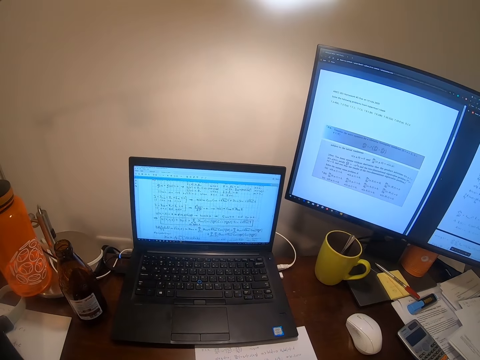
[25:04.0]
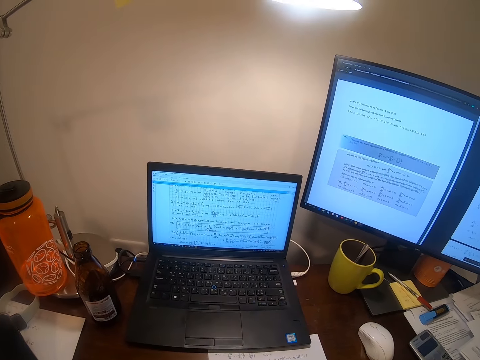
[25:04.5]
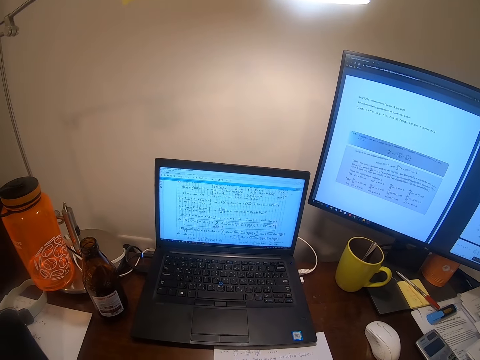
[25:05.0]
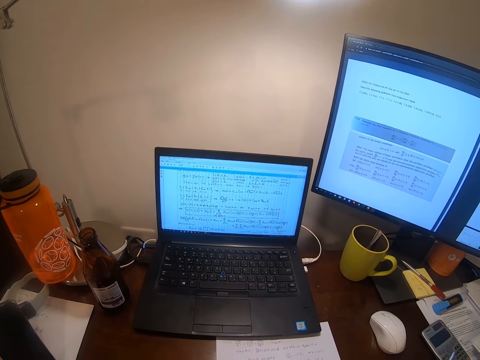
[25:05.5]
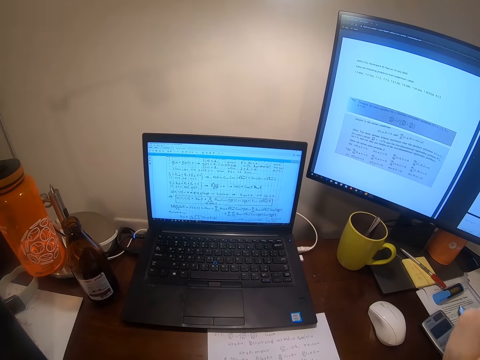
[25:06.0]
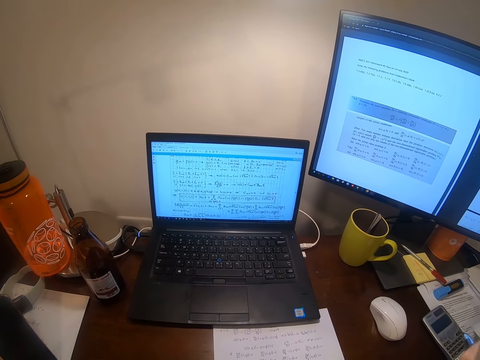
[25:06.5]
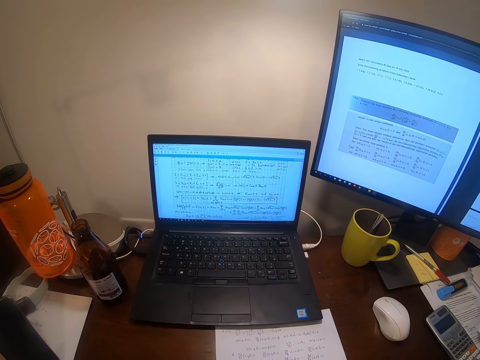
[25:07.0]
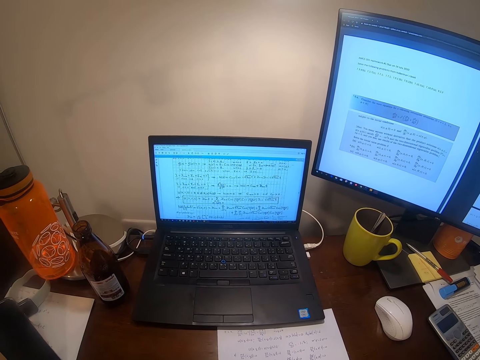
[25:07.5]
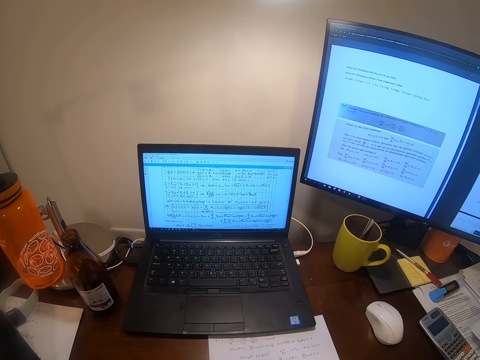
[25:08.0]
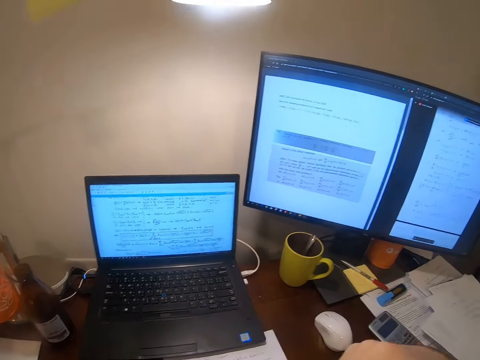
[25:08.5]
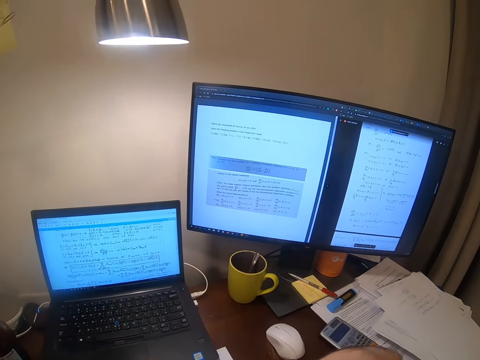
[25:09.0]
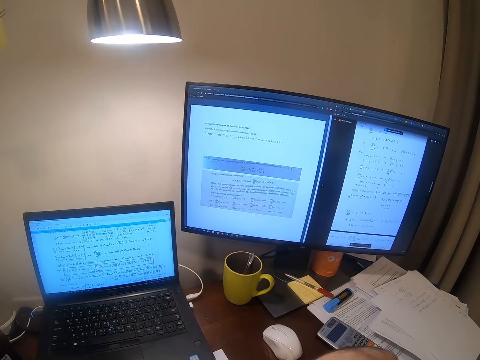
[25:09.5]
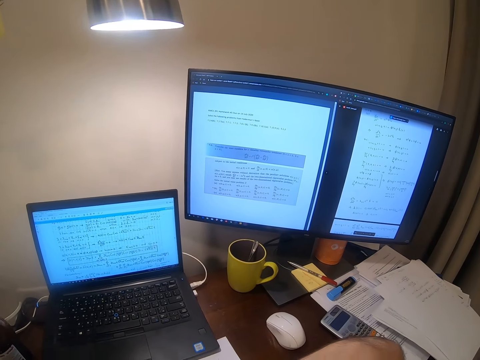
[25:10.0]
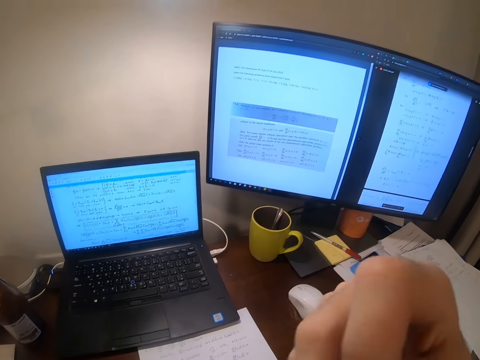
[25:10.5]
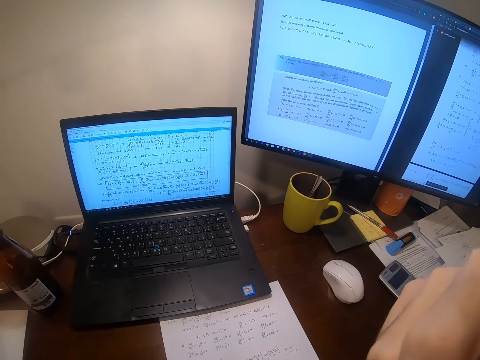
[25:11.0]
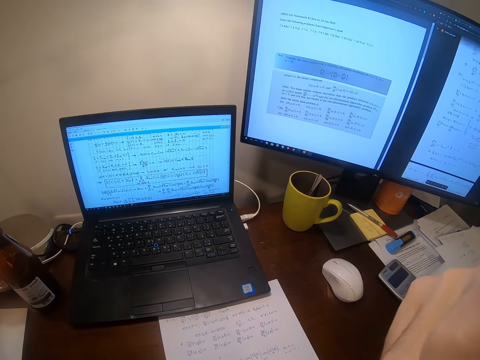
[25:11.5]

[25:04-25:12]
The camera wearer holds the pen.

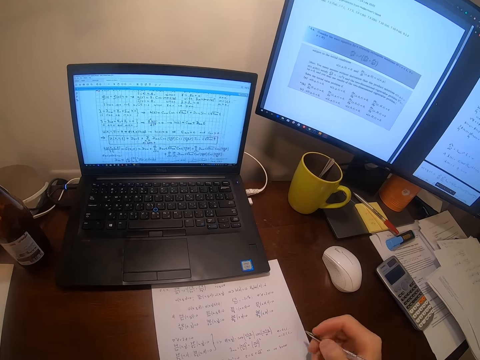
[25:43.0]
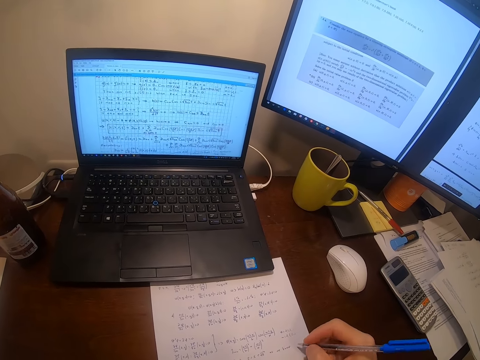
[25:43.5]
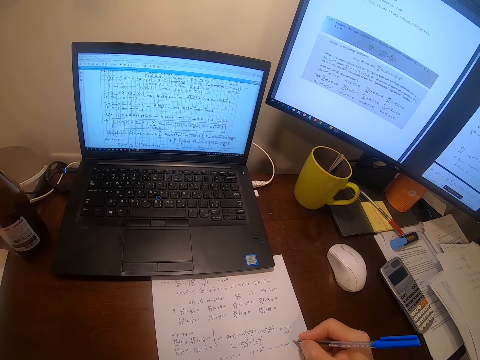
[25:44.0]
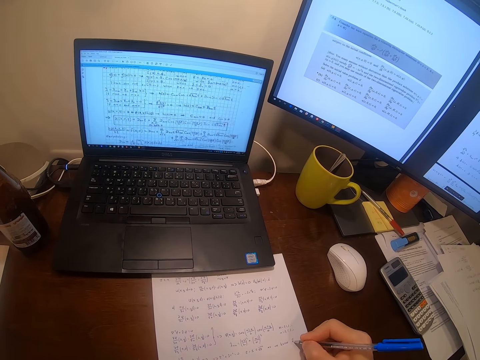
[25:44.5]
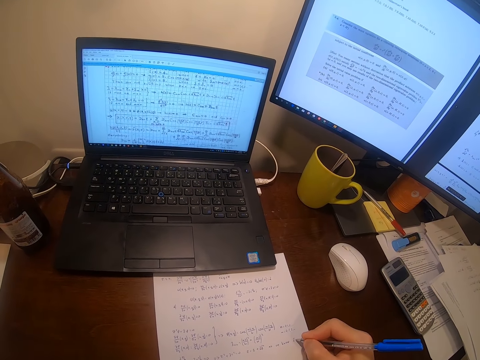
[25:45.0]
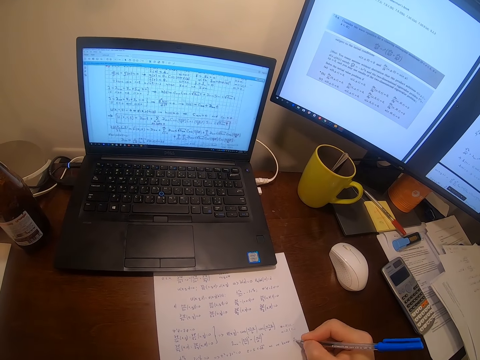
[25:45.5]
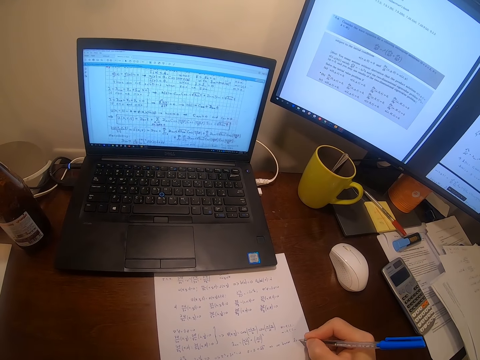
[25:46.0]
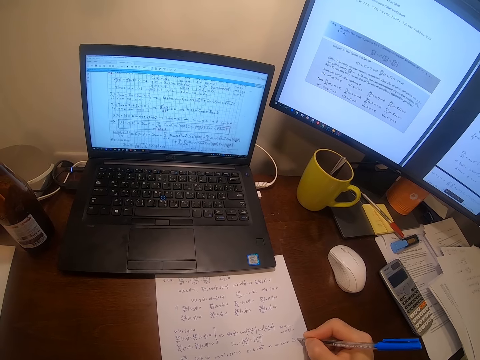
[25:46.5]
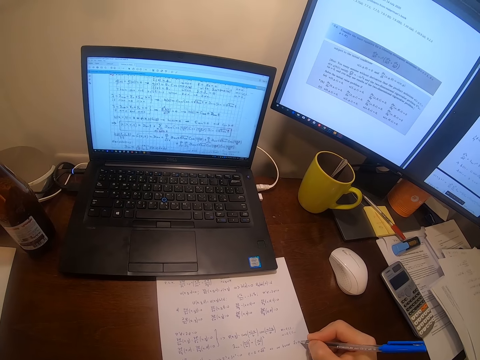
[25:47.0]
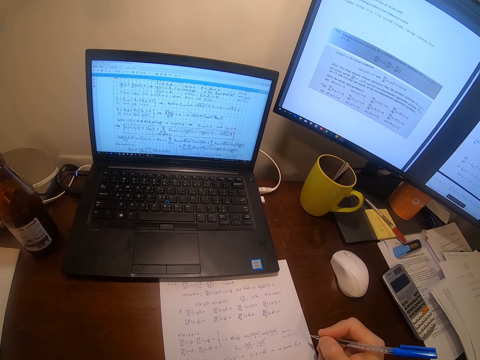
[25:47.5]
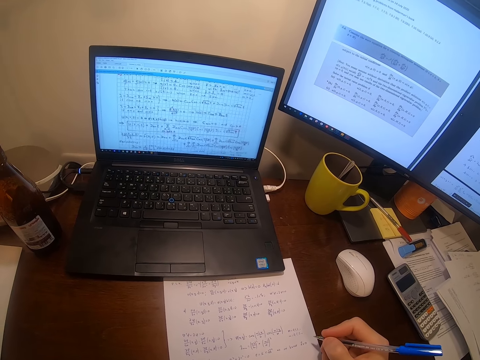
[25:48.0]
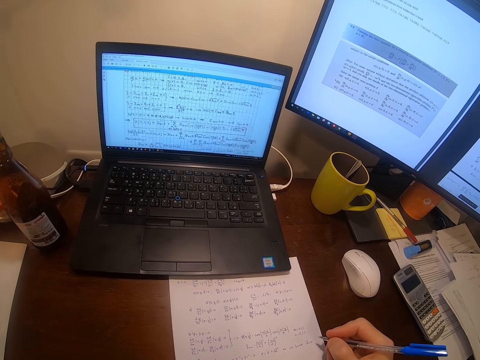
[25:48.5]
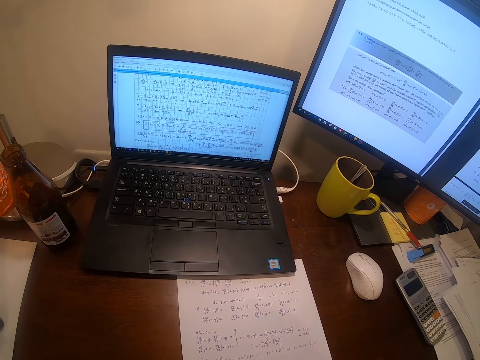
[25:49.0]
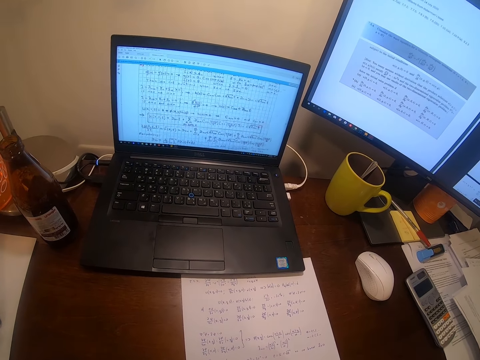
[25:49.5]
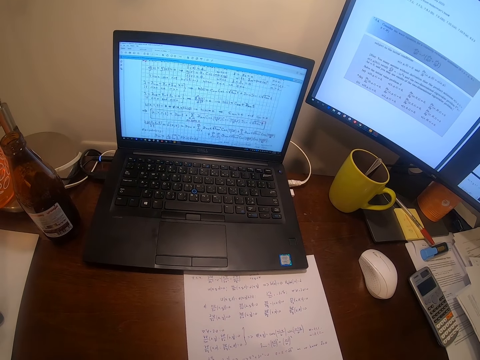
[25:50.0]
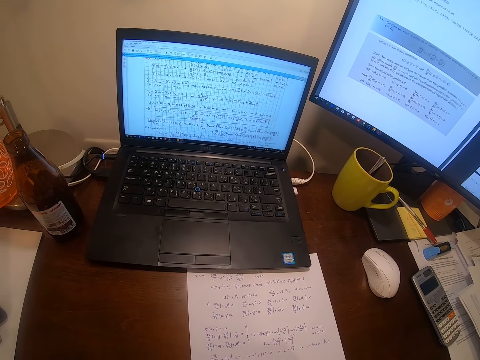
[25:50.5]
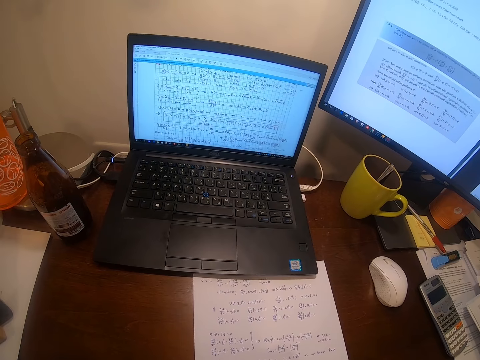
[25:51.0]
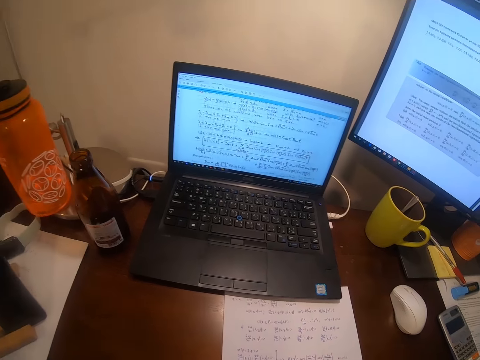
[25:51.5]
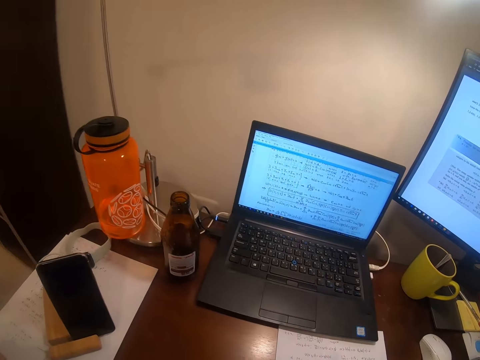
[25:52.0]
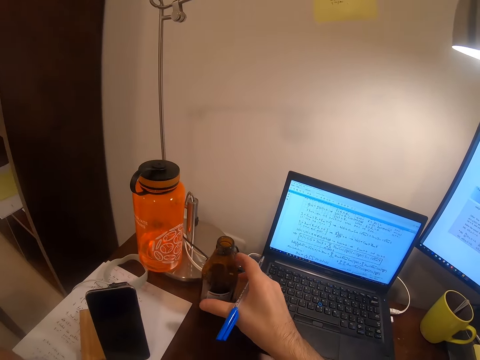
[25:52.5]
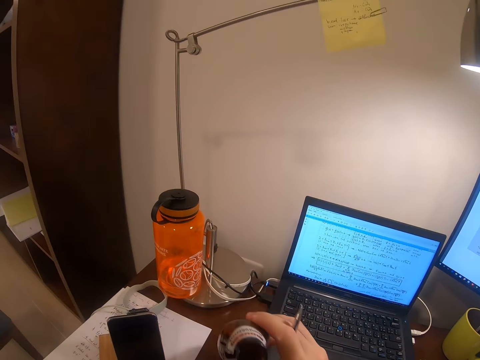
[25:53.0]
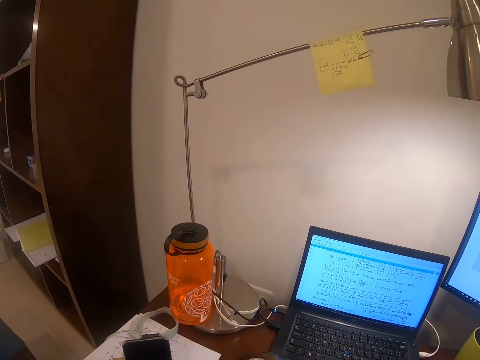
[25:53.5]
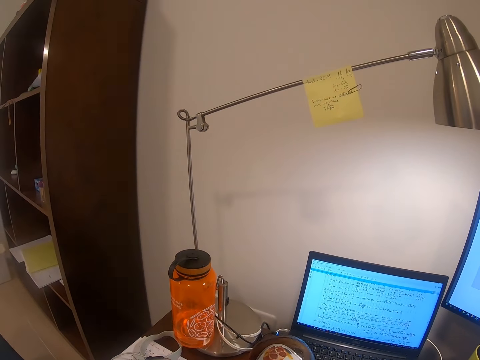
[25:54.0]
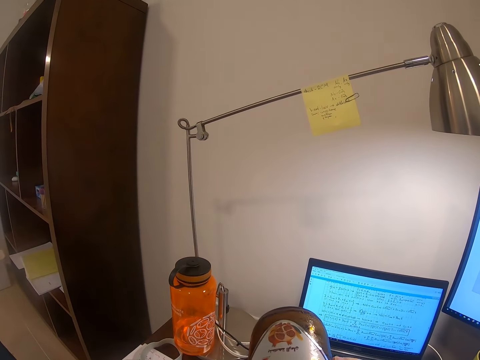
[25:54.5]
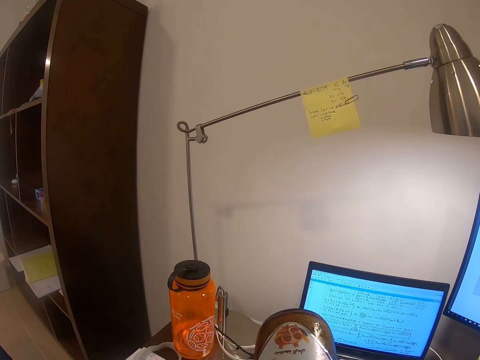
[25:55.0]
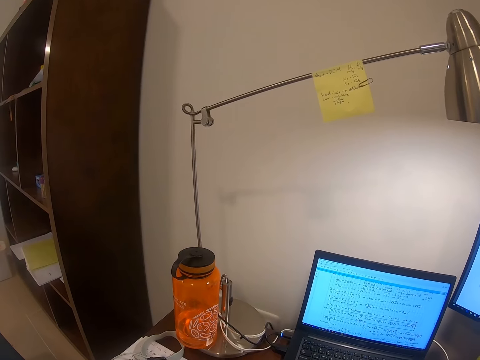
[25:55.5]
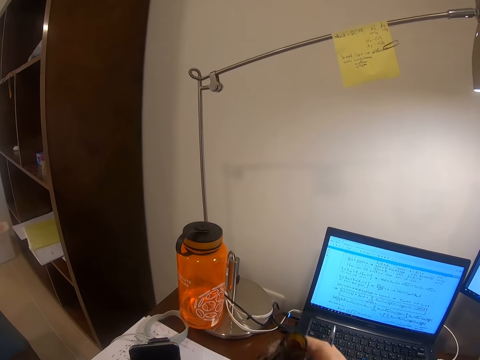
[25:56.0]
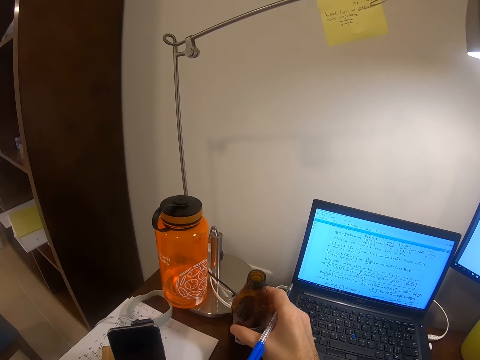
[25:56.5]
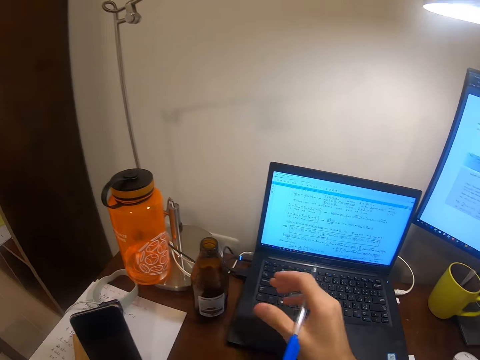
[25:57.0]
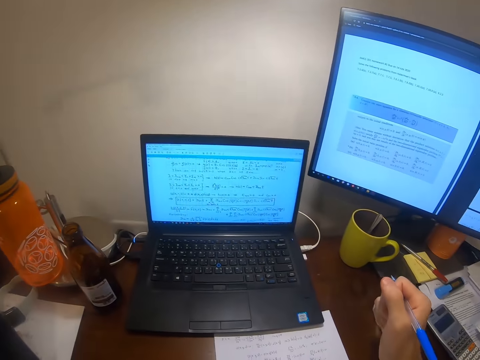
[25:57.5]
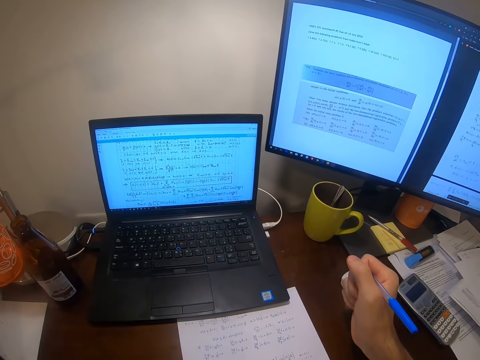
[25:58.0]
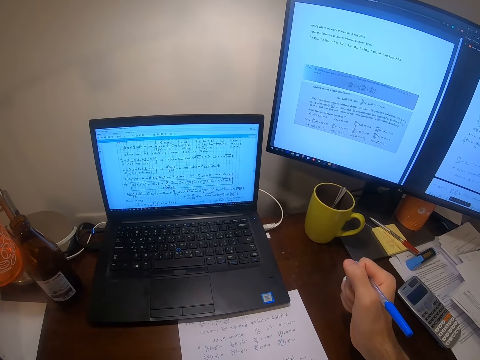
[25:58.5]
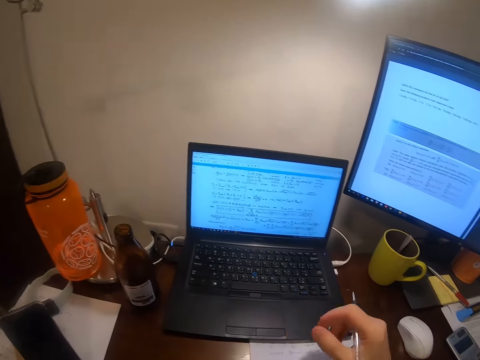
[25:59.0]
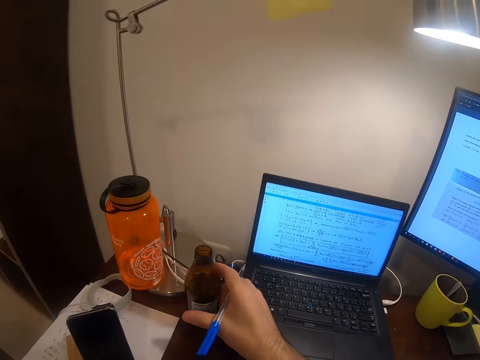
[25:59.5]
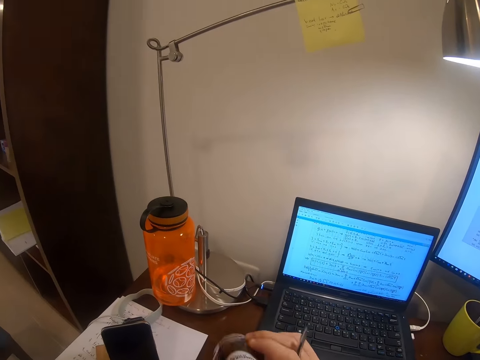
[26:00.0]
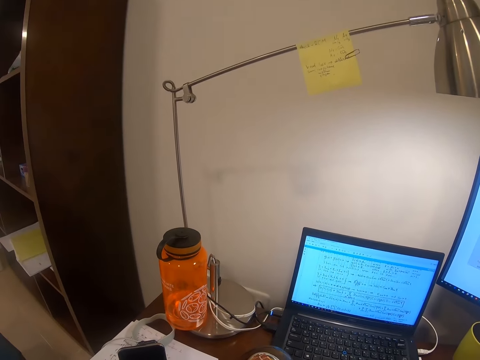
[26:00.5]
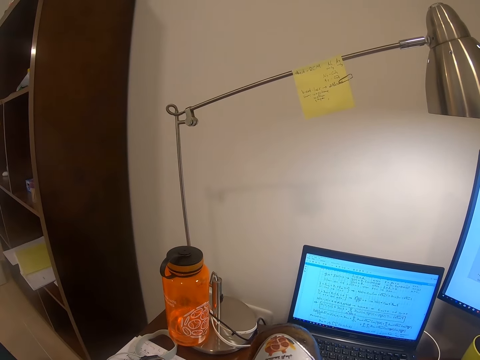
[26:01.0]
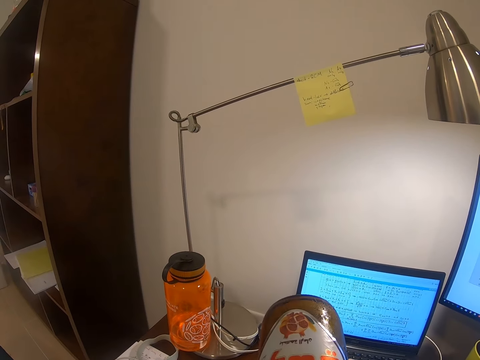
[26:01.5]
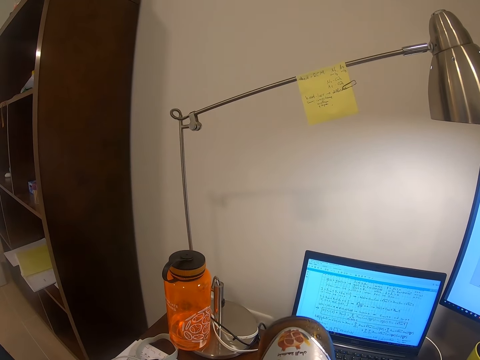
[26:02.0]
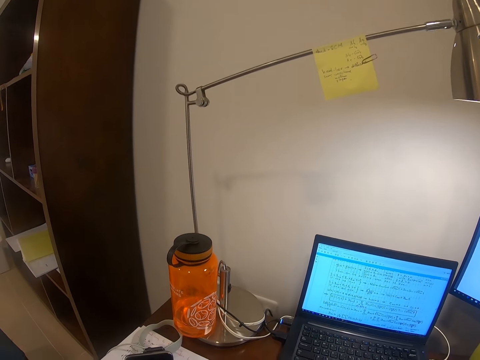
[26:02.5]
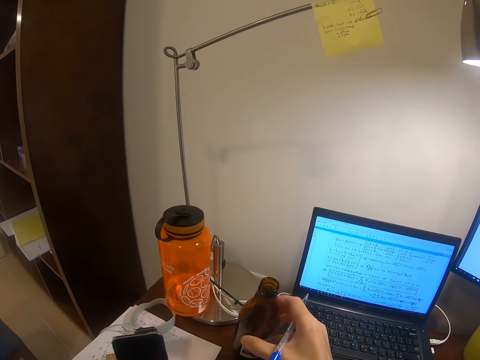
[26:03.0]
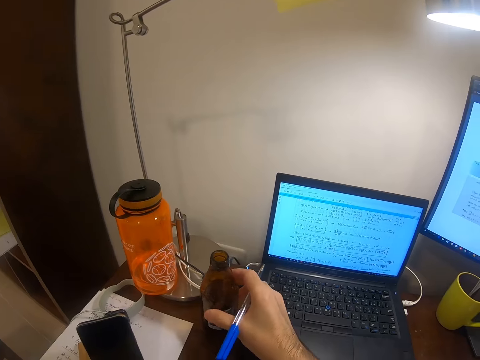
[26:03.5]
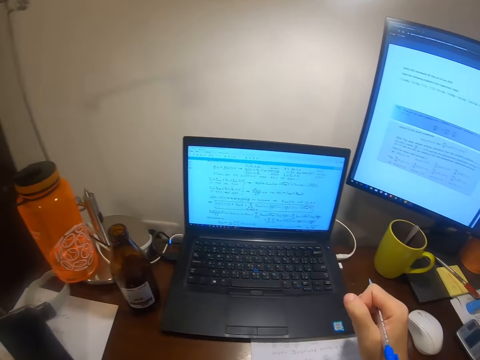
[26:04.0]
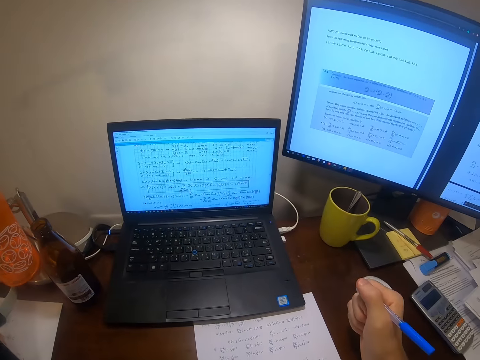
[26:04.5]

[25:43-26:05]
The camera wearer writes on the sheet of paper. They pick a bottle. They drink a soft drink. They place the bottle on the table. They hold the pen. They pick the bottle. They drink the soft drink. They place the bottle on the table.
